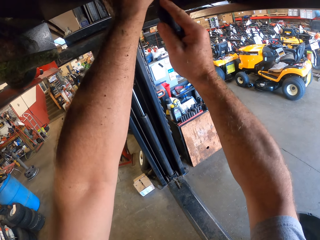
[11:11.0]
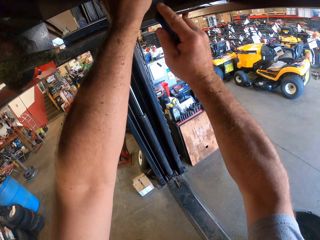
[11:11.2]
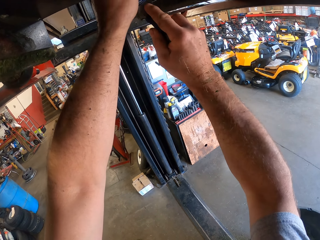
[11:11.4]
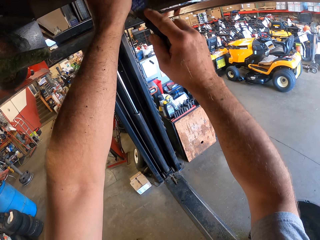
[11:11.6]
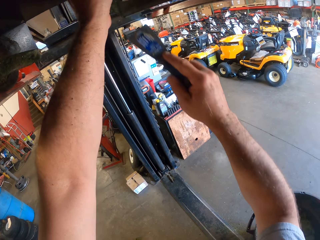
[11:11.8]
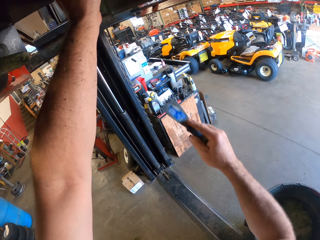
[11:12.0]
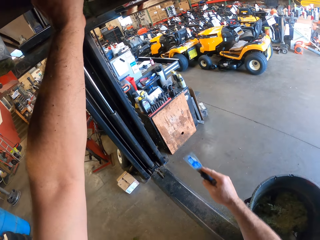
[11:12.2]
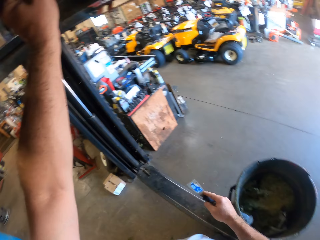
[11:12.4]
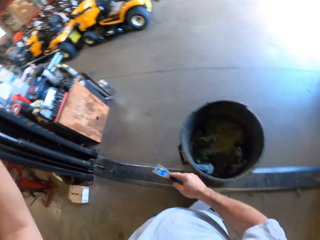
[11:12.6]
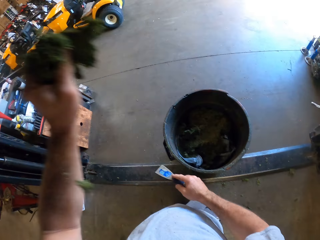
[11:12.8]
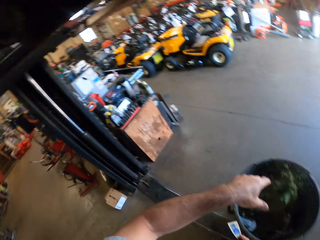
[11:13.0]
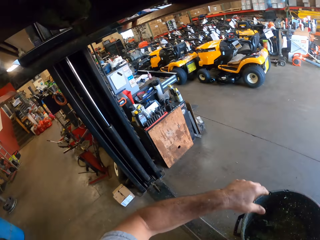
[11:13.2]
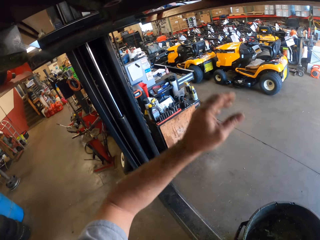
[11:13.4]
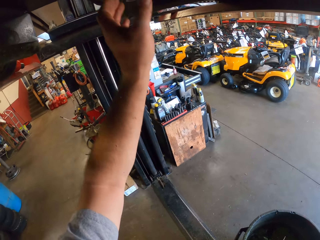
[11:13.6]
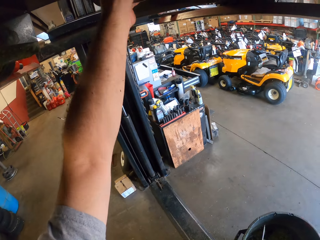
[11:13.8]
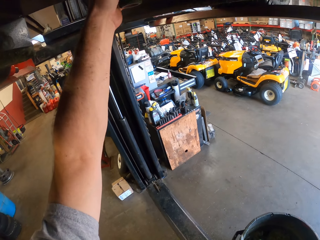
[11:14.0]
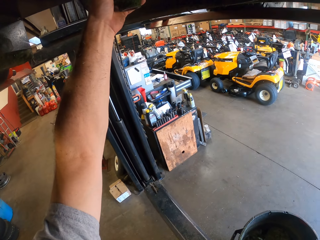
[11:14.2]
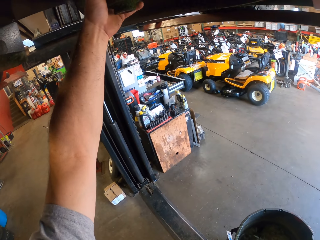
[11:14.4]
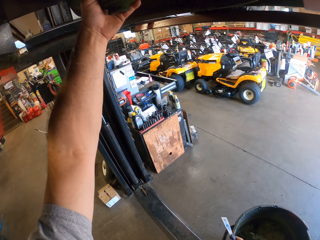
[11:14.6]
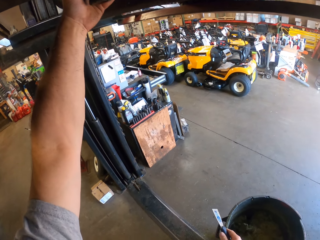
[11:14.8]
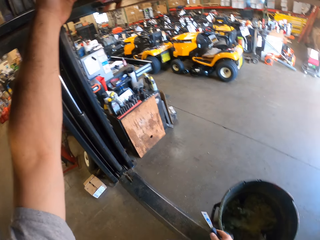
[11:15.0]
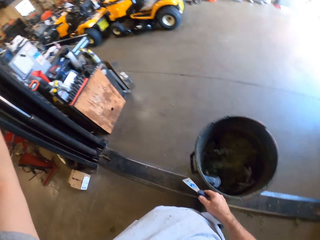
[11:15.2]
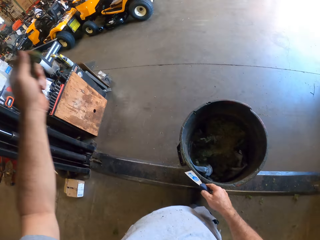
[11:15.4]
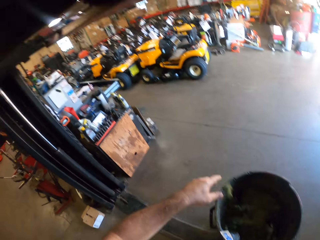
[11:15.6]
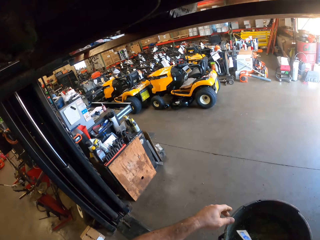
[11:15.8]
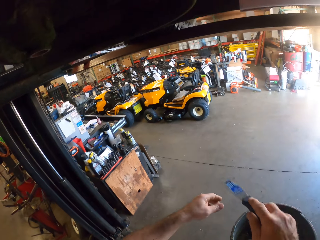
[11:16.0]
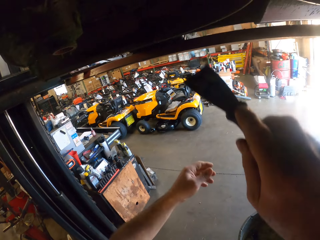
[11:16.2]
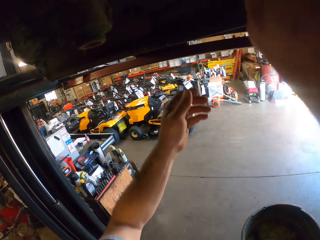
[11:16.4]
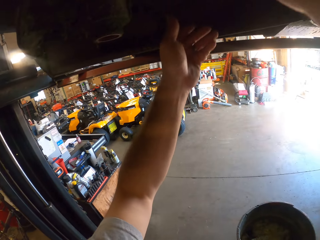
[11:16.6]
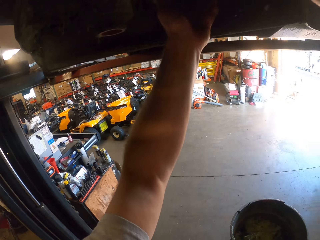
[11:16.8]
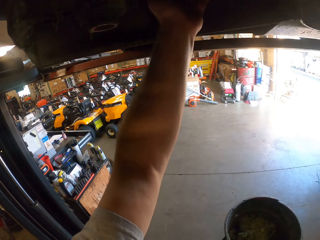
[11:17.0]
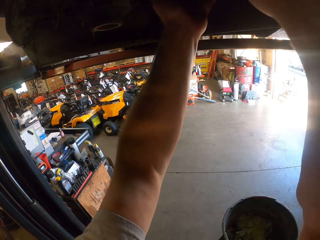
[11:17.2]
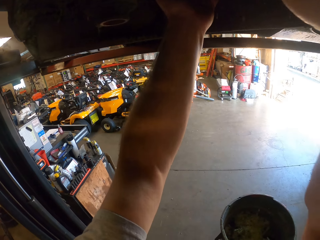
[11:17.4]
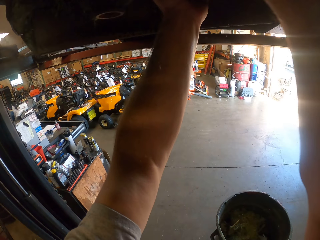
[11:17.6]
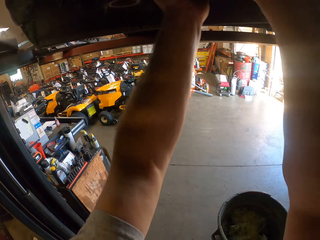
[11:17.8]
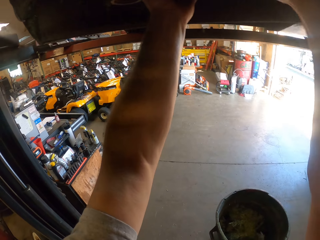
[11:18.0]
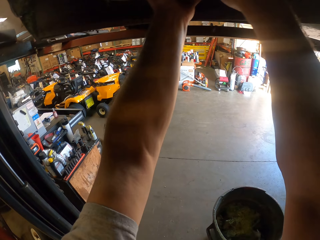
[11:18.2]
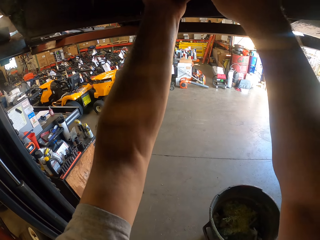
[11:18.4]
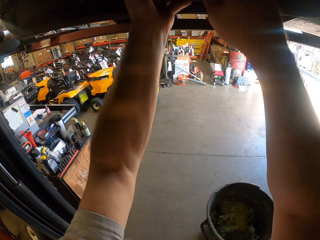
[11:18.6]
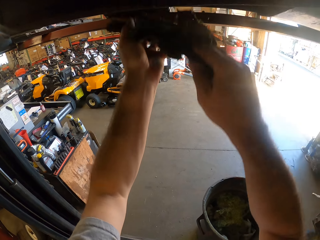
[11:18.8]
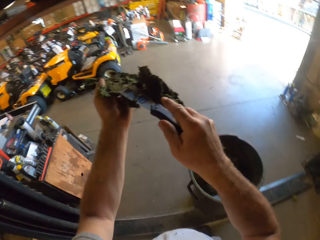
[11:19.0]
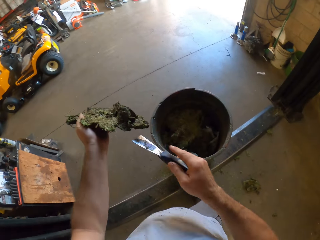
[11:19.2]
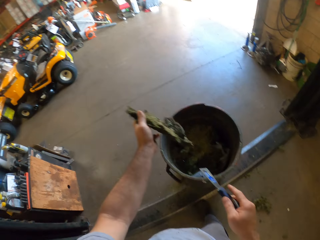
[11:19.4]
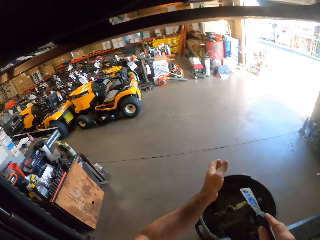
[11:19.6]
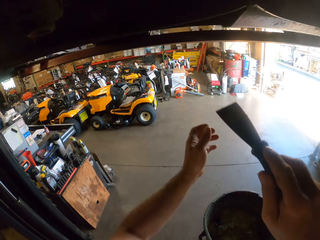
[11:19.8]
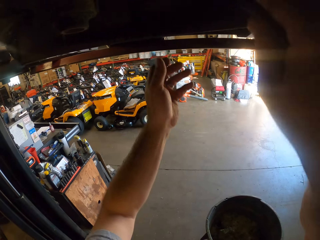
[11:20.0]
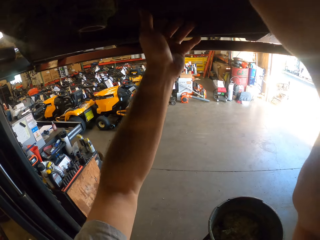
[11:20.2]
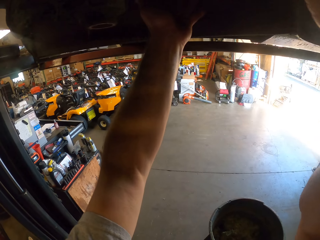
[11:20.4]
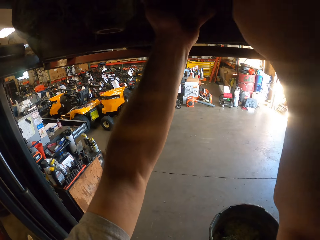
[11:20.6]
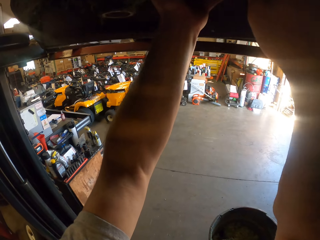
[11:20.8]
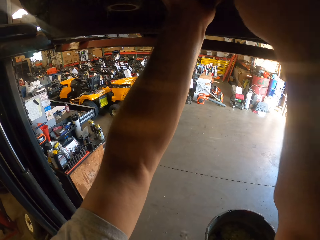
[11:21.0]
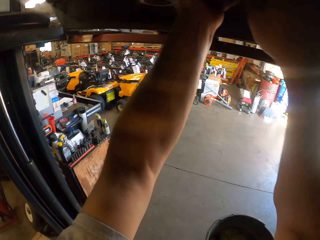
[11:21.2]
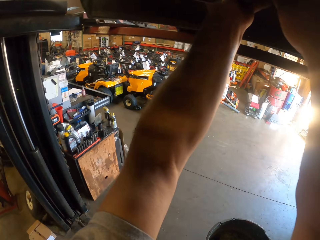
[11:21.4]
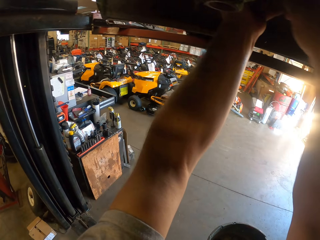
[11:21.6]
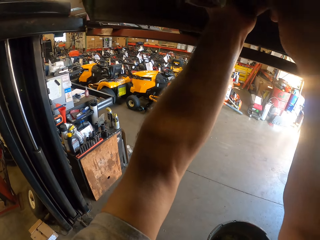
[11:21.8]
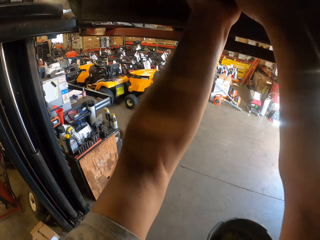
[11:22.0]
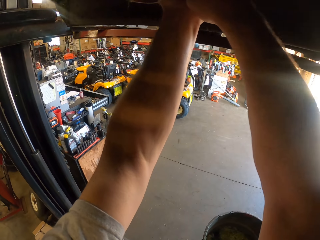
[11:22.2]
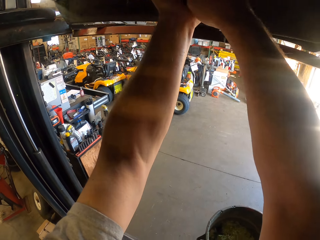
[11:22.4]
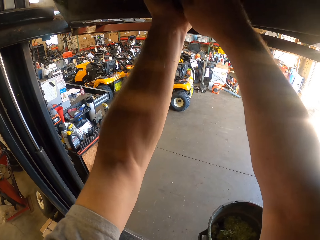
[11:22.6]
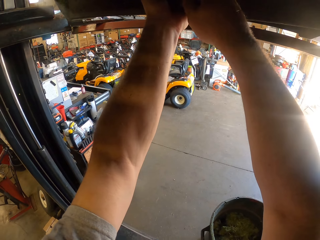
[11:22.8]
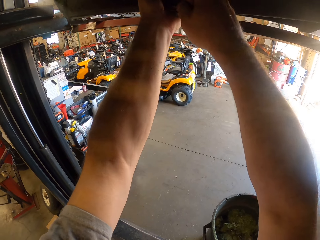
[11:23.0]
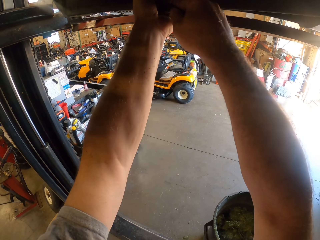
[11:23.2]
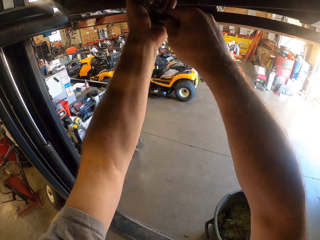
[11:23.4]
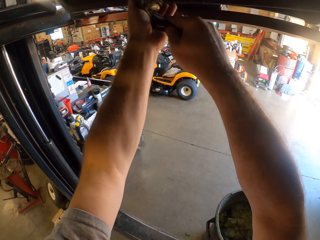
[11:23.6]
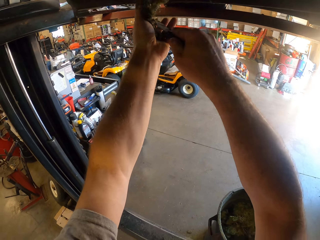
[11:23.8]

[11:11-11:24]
The camera wearer throws the dirt in the bin. He packs the dirt under the lawn mower with his left hand. He removes the ceiling with a wall scraper. He throws the dirt in the bin. He chisels the dirt under the lawn mower into the bin. He packs the dirt under the lawn mower with his left hand. He removes the ceiling with the wall scraper. He throws the dirt in the bin. He chisels the dirt under the lawn mower into the bin. He packs the dirt under the lawn mower with his left hand. He removes the ceiling with the wall scraper.

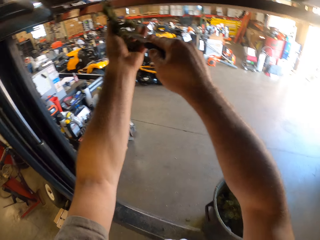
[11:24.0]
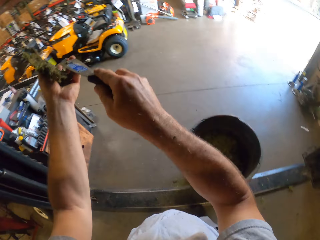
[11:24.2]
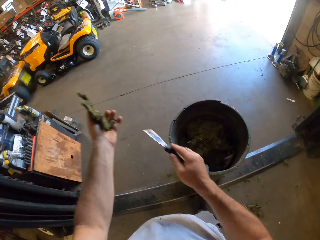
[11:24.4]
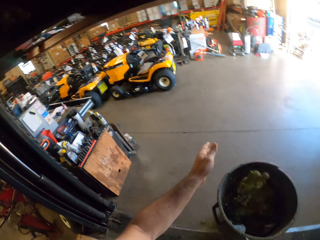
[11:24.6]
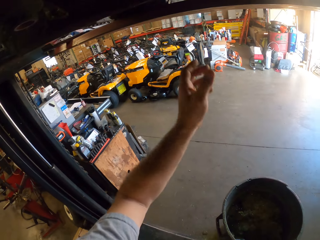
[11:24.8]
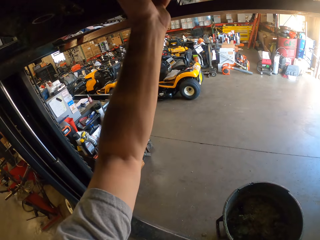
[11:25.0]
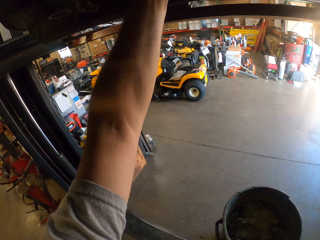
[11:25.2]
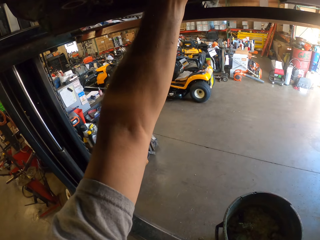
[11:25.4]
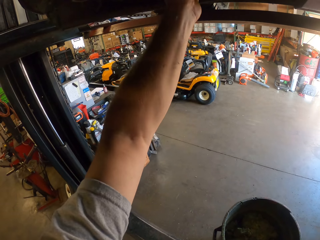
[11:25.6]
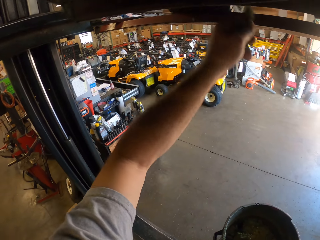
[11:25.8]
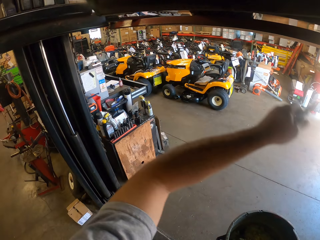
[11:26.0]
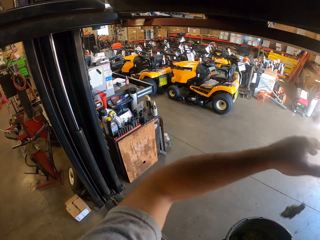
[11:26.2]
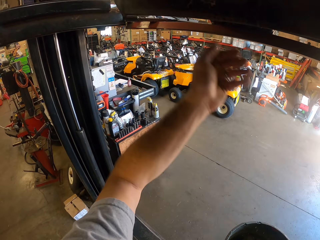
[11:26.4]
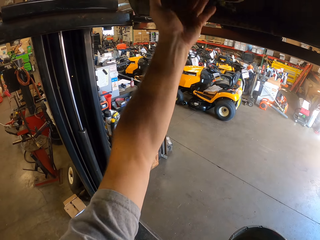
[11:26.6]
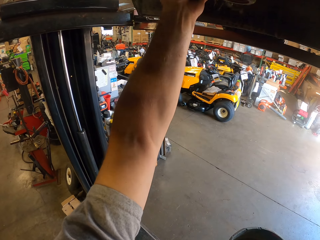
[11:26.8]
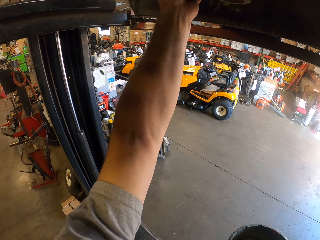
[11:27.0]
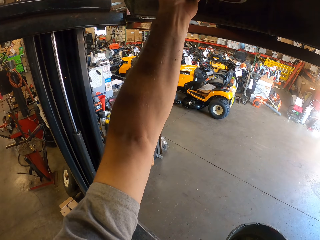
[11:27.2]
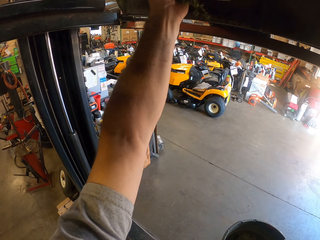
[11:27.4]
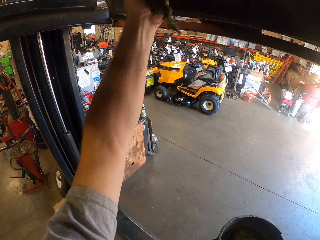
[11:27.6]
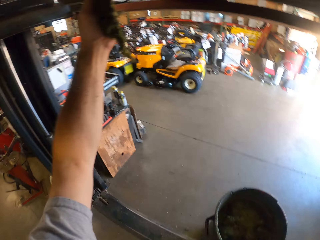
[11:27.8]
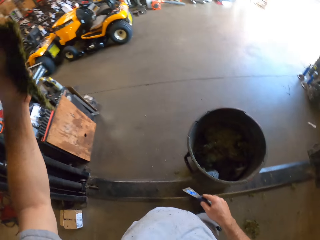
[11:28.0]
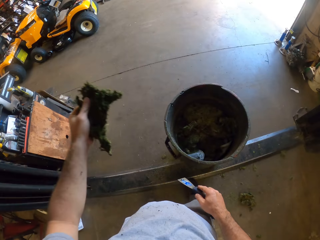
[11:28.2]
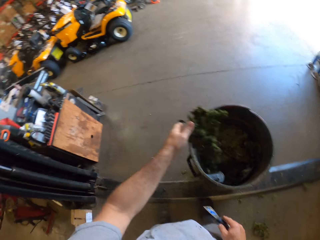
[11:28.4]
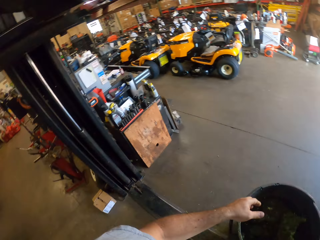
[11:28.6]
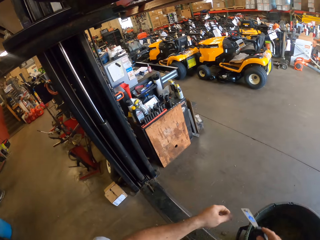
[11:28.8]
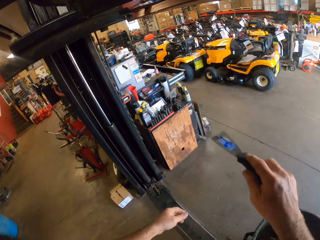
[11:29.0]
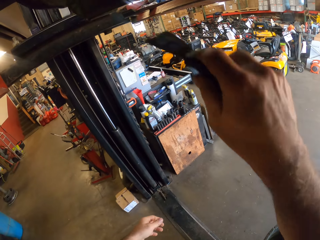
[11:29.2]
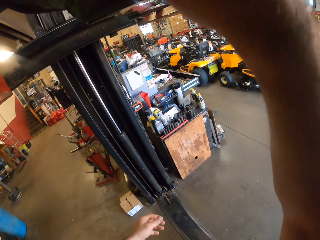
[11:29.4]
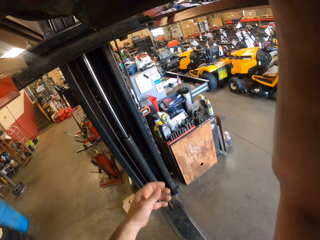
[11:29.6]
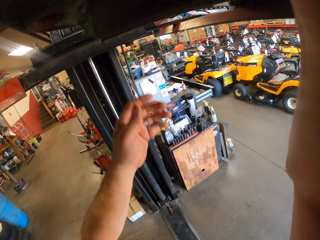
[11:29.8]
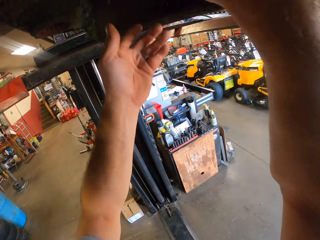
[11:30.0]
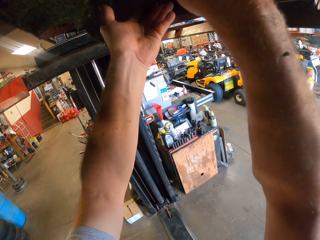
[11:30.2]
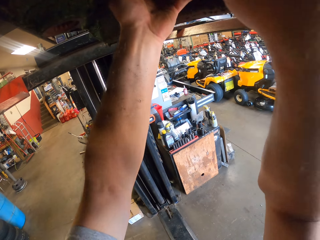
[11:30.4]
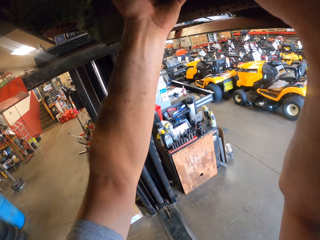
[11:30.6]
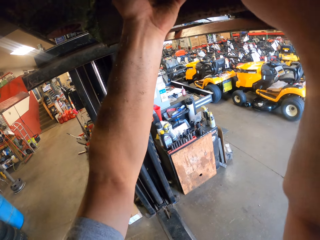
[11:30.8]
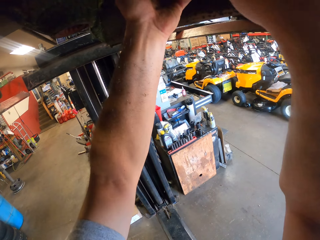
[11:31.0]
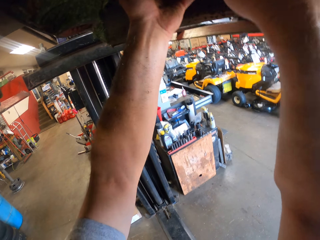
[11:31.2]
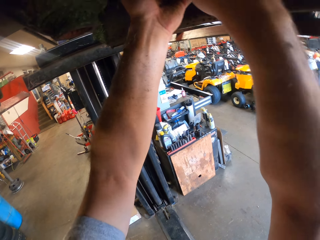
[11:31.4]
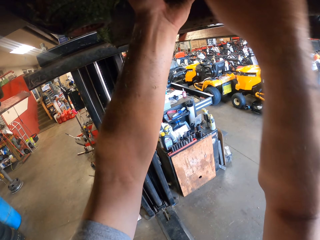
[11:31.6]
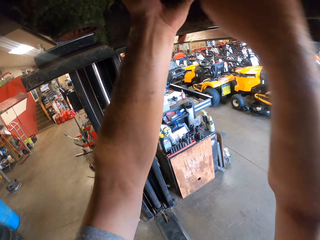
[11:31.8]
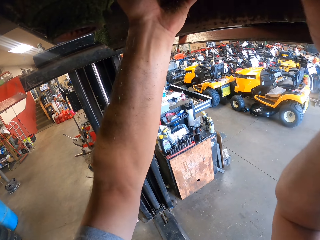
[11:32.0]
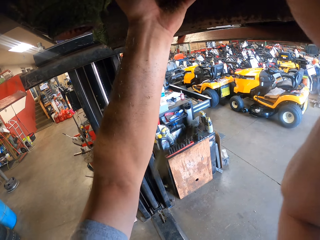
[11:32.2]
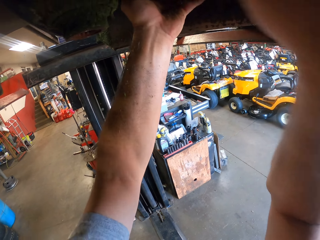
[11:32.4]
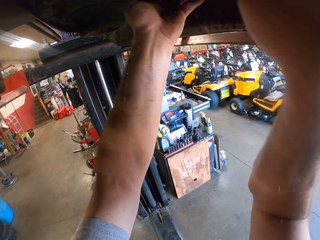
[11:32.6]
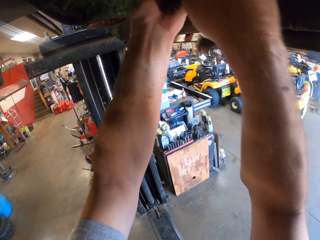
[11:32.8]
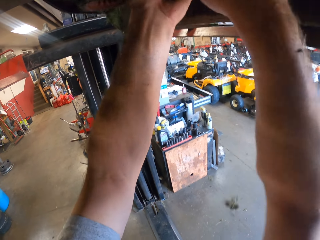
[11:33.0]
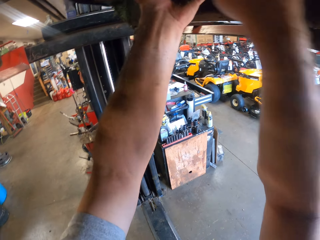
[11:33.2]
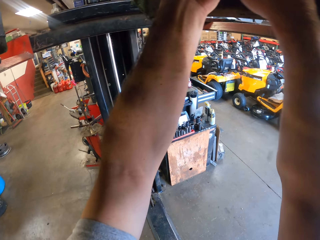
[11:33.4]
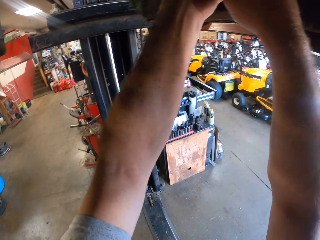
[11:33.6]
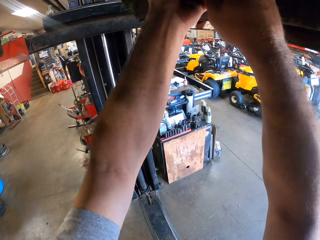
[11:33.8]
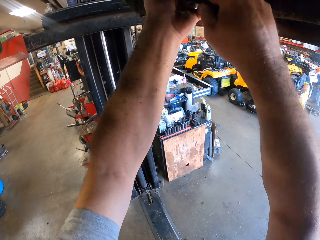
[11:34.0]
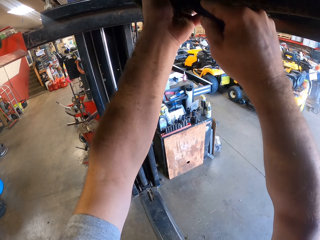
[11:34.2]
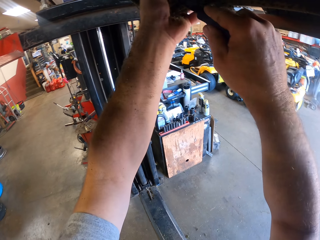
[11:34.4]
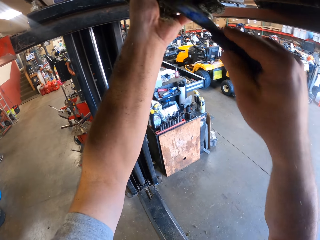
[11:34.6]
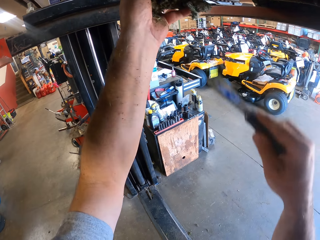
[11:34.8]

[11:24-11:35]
The camera wearer throws the dirt in the bin. He packs the dirt under the lawn mower with his left hand. He throws the dirt in the bin. He packs the dirt under the lawn mower with his left hand. He removes the ceiling with a wall scraper. He throws the dirt in the bin. He chisels the dirt under the lawn mower into the bin. He removes the ceiling with the wall scraper. He packs the dirt under the lawn mower with his left hand.
